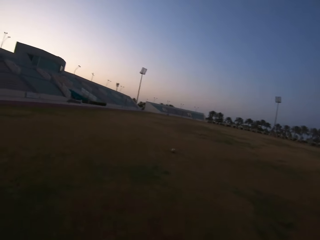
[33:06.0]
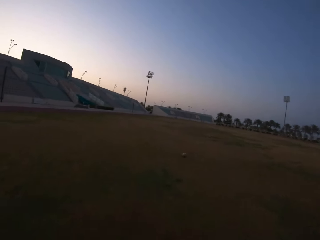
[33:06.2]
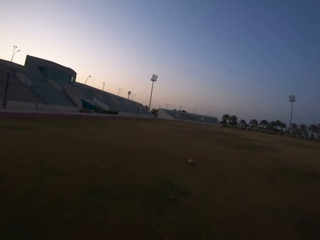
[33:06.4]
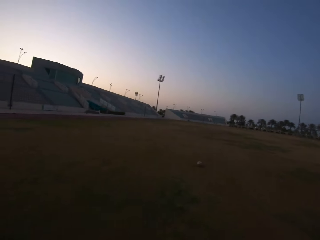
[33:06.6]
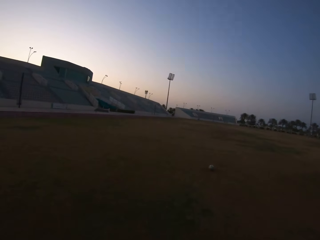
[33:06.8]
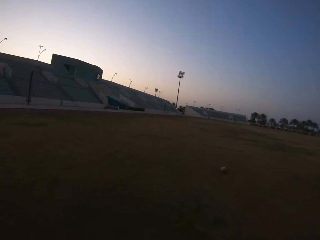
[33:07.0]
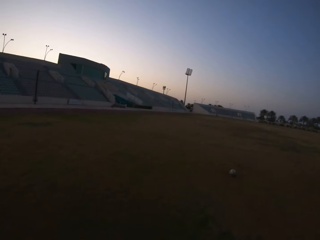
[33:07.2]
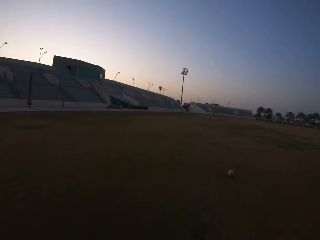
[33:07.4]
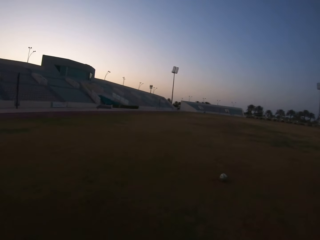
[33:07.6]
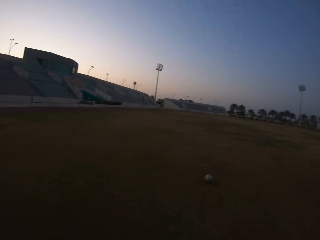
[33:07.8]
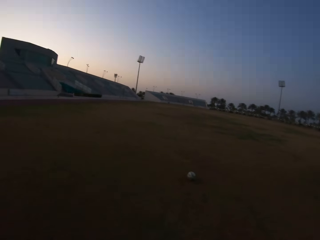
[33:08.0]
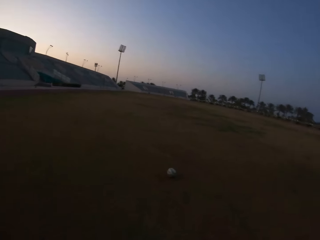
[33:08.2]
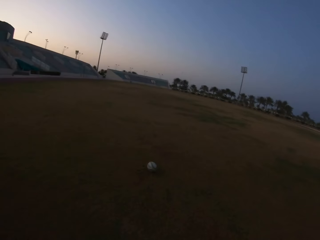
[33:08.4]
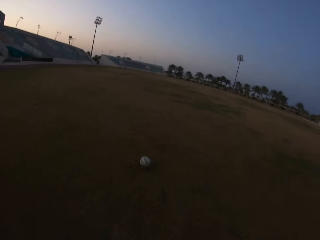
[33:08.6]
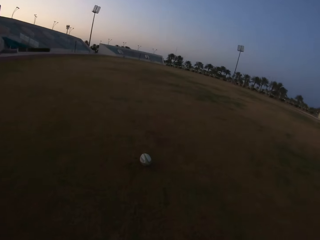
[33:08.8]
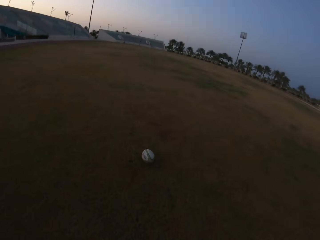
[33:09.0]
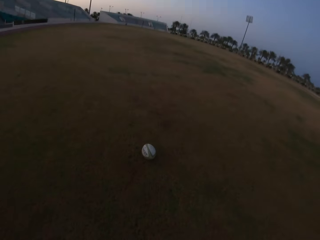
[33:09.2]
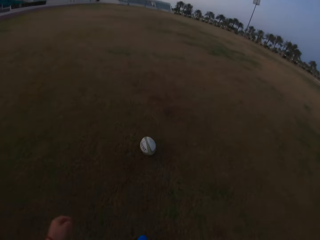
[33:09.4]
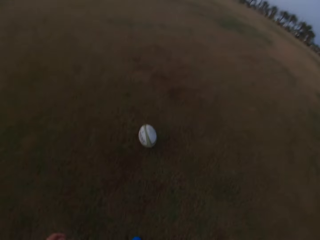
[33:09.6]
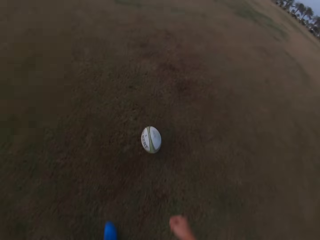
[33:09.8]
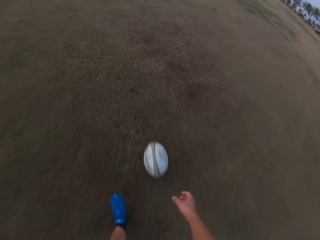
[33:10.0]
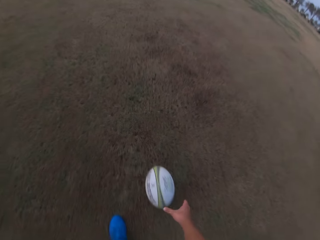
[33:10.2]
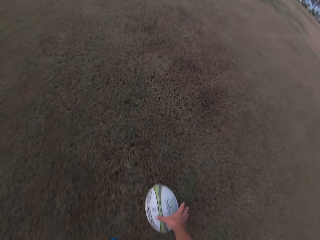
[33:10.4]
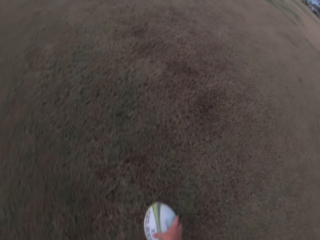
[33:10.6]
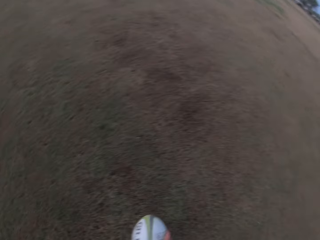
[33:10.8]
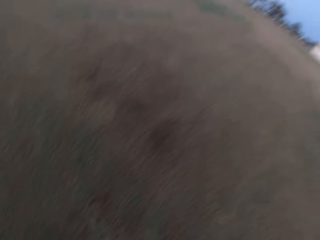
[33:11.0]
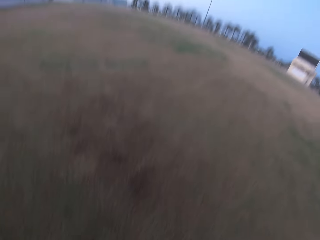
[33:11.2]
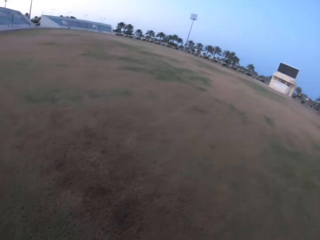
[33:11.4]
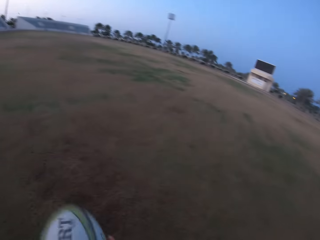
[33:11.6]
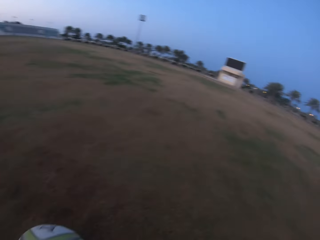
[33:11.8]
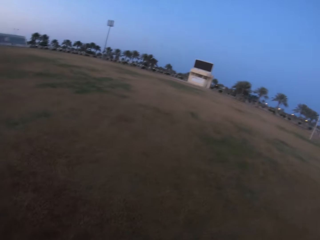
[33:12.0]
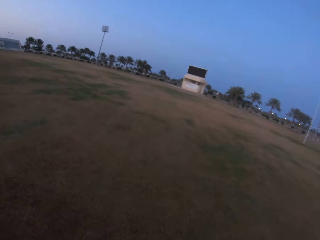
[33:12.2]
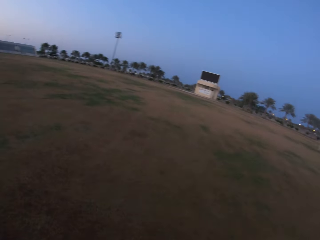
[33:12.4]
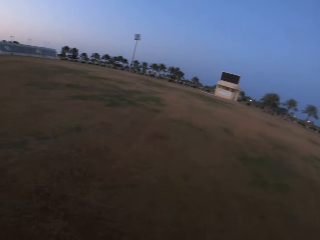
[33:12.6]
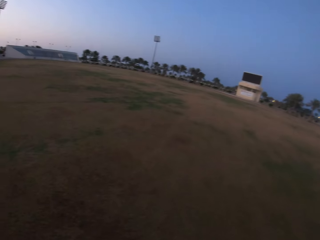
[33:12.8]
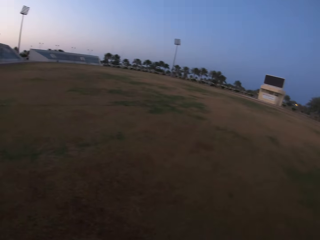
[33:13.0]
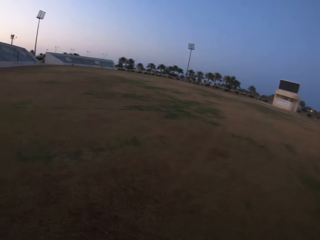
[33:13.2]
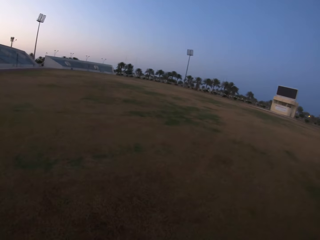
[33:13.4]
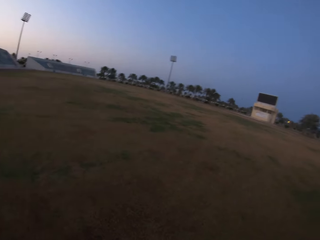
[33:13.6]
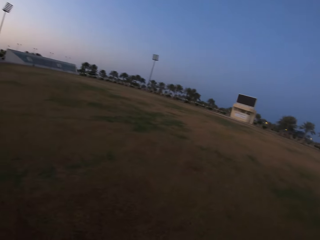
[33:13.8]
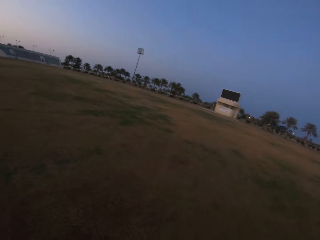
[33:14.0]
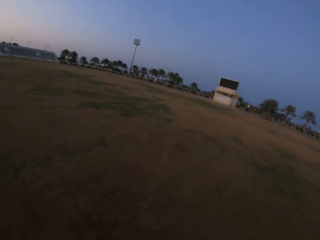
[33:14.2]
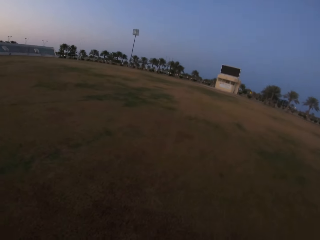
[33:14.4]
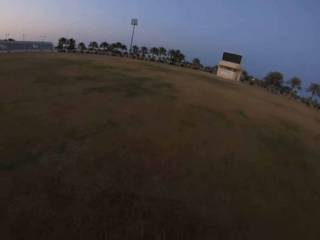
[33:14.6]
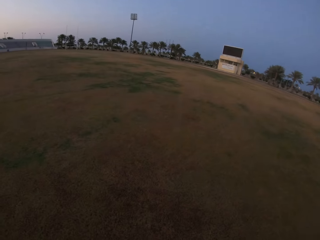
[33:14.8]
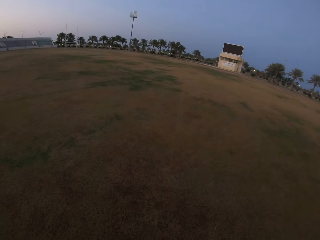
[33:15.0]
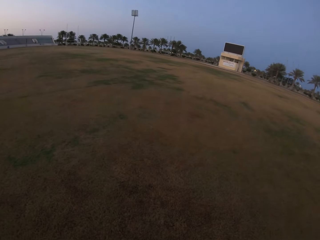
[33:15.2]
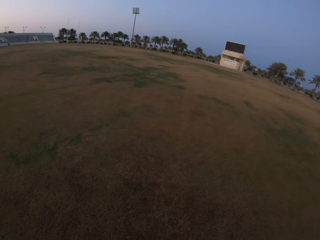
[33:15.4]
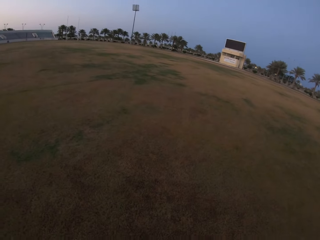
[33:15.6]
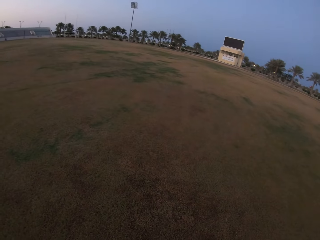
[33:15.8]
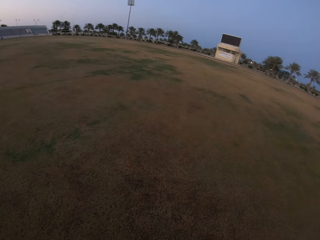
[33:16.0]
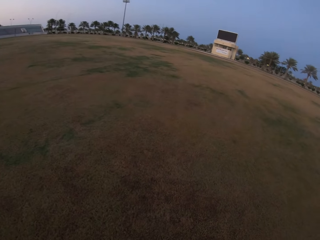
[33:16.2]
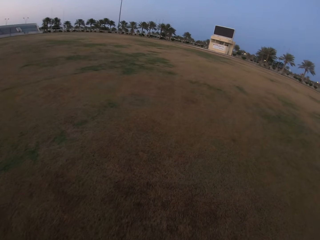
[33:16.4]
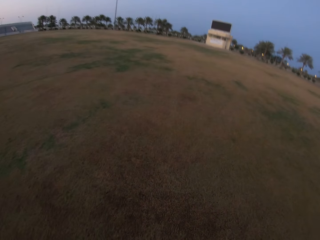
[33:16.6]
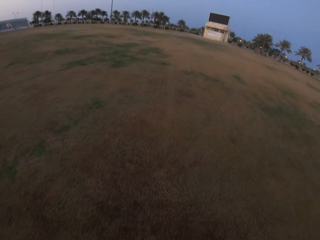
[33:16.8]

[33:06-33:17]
The camera wearer picks the ball from the ground. They look around the field.

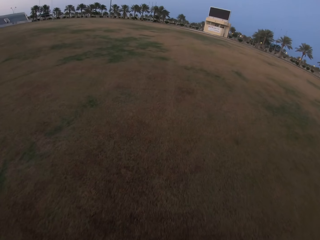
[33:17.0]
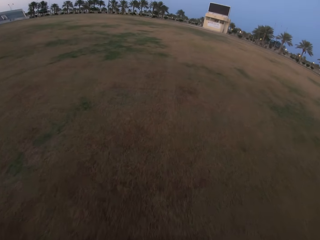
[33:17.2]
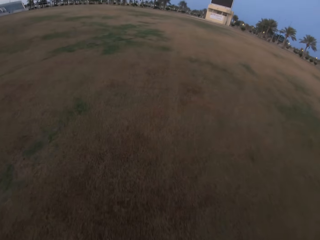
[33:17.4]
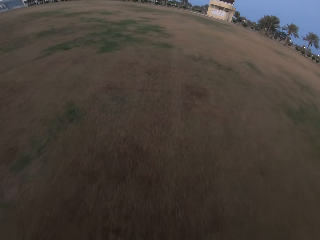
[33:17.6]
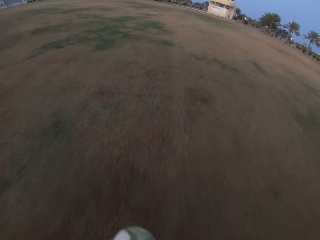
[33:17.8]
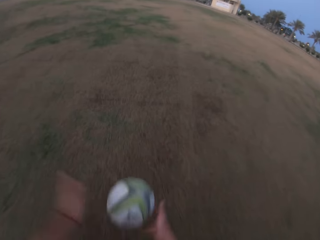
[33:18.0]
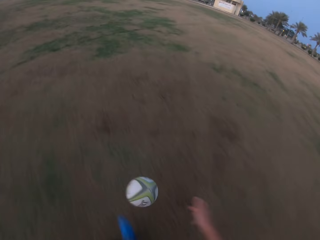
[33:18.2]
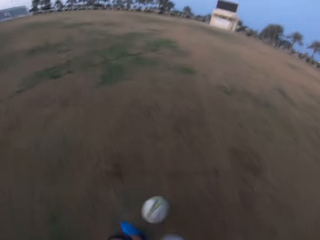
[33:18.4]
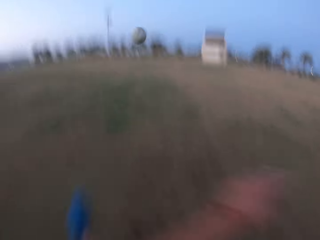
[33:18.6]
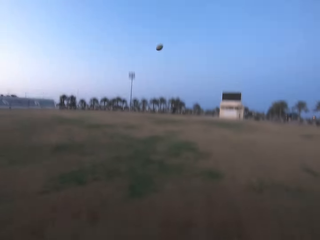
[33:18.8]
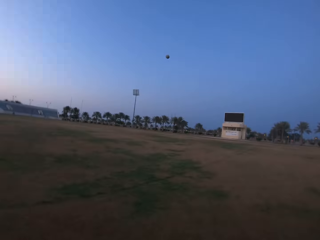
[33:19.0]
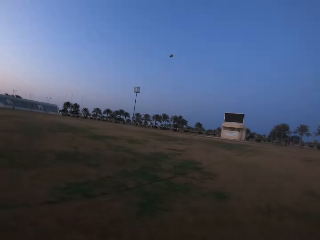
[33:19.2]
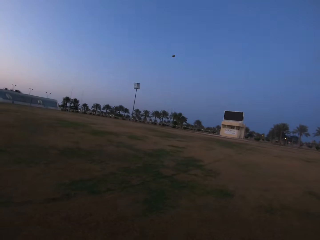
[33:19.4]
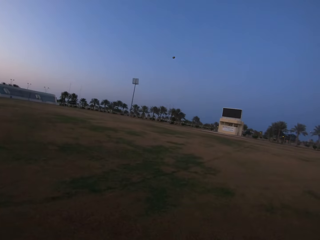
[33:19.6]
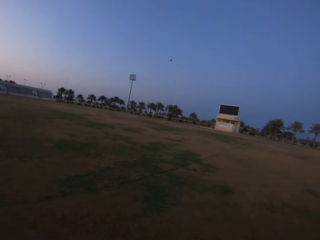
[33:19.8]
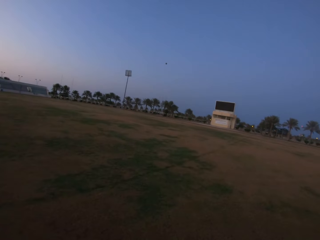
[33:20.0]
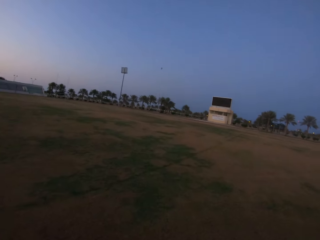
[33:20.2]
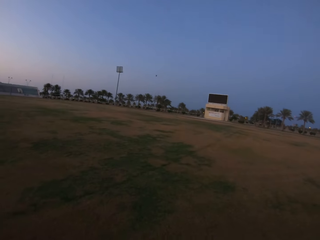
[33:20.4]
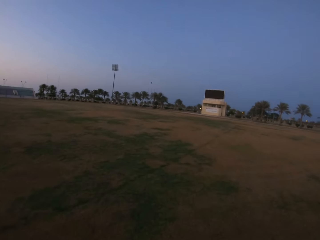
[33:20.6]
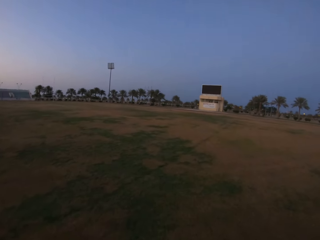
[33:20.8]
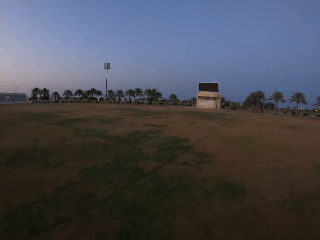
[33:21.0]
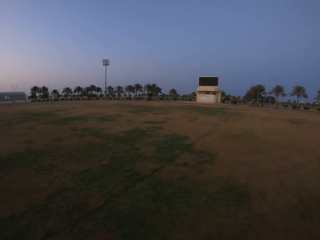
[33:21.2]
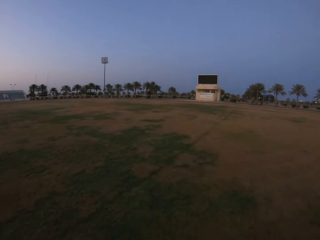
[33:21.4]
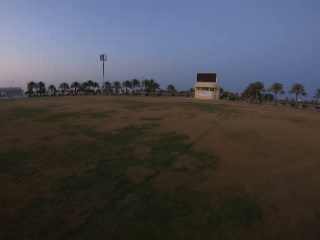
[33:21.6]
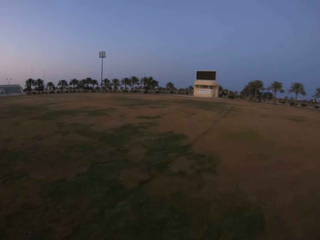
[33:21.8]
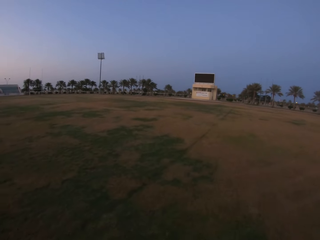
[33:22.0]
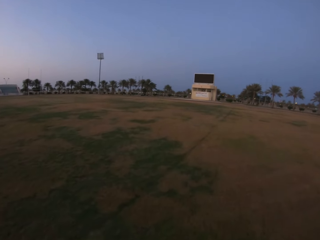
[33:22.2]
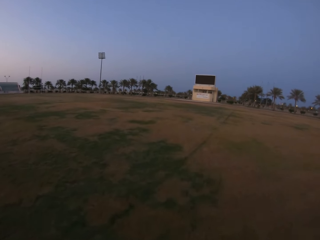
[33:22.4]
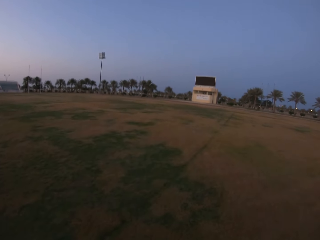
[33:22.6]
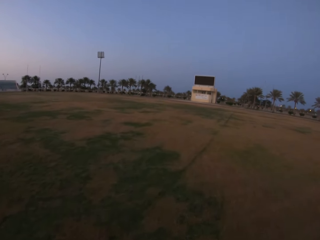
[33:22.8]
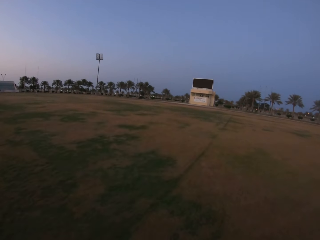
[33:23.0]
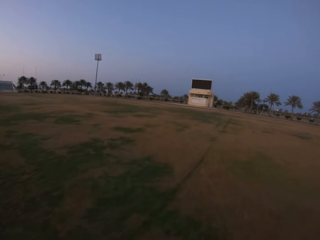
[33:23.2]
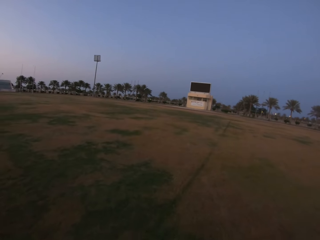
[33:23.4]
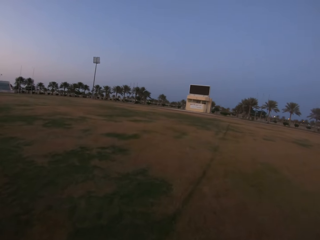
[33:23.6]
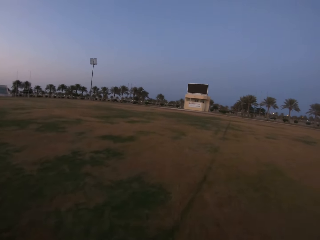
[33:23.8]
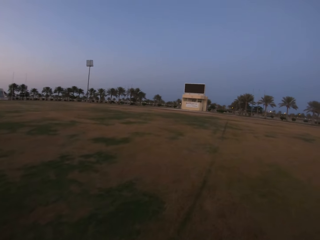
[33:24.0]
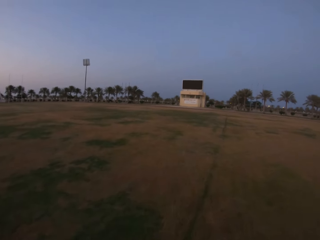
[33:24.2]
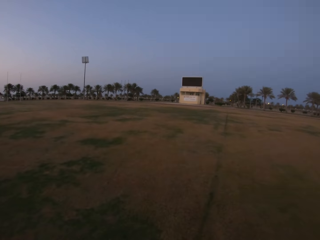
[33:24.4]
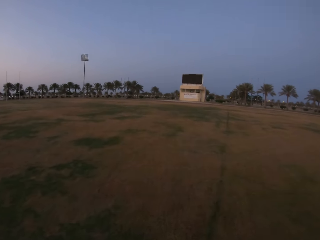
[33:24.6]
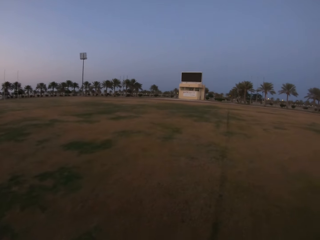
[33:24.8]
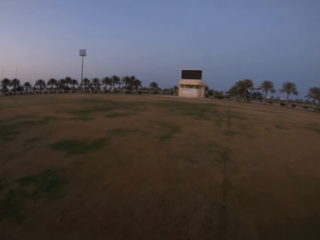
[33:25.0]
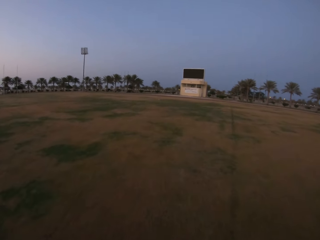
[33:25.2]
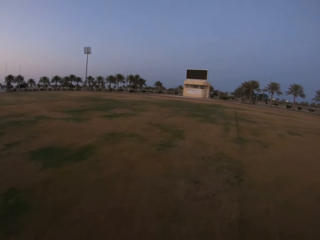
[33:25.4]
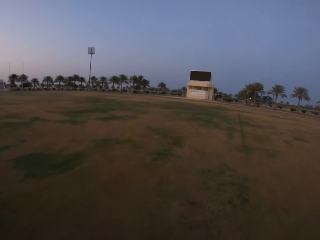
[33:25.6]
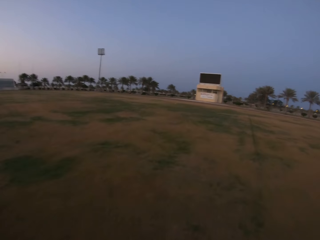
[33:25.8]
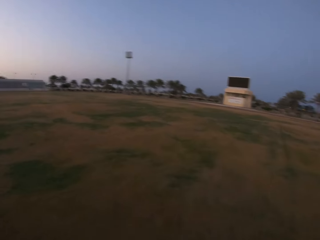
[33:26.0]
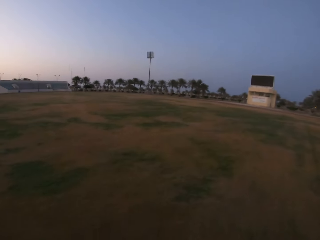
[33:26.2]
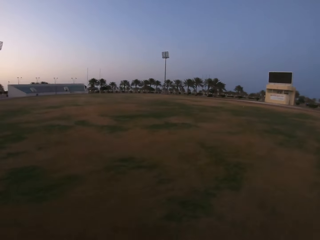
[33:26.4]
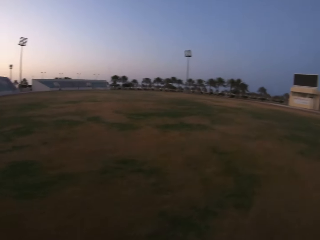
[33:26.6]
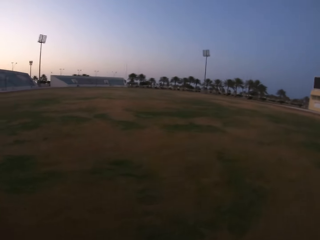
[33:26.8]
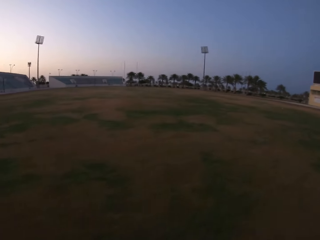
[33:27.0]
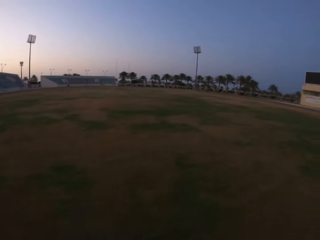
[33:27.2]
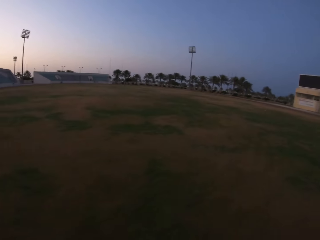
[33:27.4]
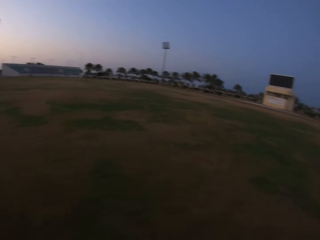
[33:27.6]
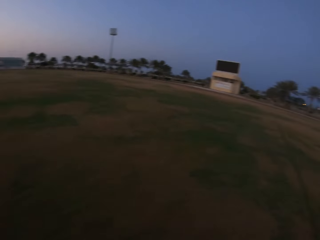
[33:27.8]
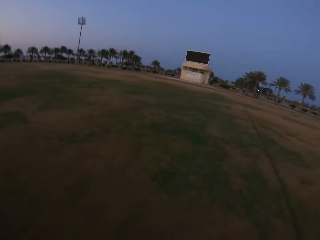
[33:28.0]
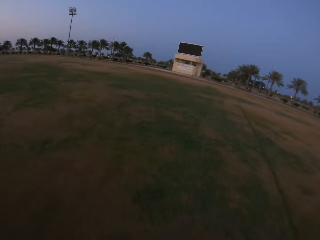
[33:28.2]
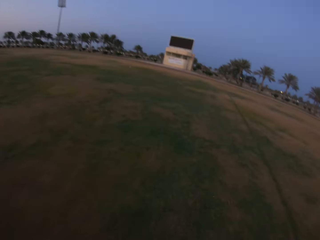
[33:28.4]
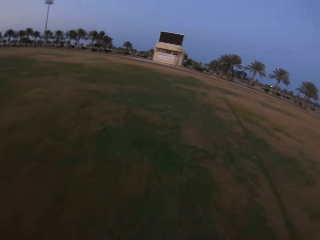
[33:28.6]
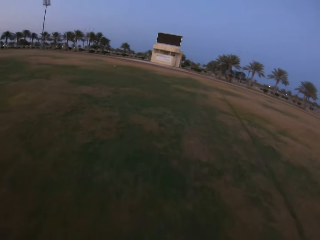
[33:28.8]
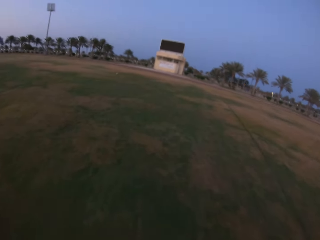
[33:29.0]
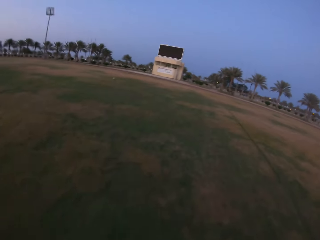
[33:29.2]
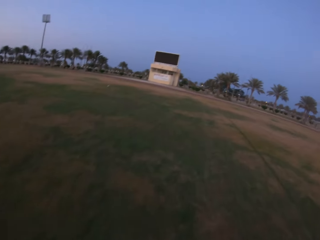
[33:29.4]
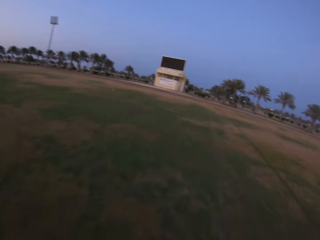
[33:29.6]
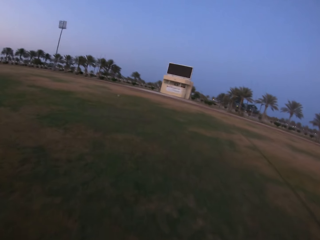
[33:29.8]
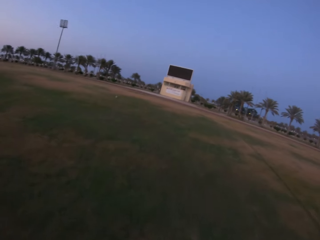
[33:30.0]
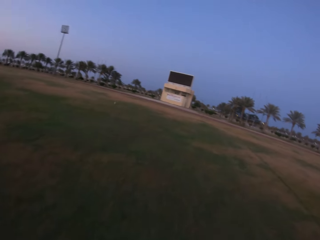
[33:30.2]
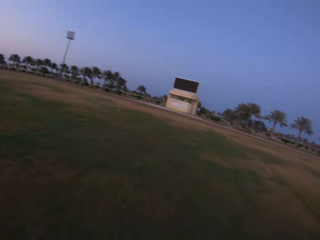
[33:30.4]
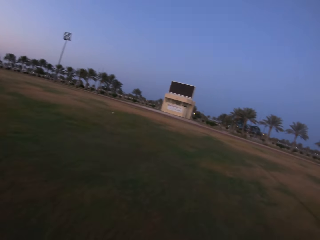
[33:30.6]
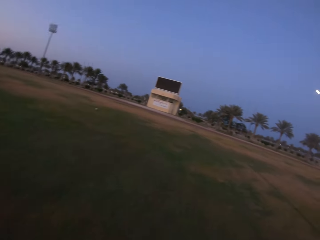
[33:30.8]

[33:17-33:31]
The camera wearer walks in the field. They throw the ball up and then kick it in the field. They walk towards the ball. They run in the field.
